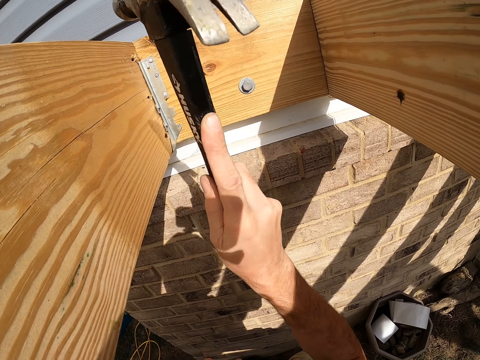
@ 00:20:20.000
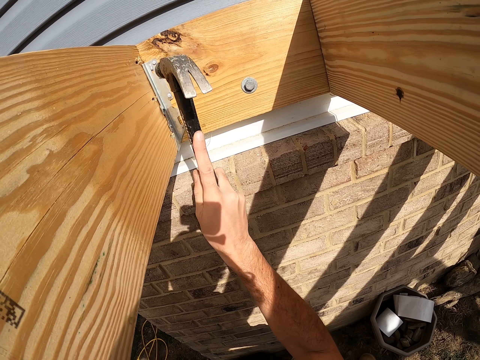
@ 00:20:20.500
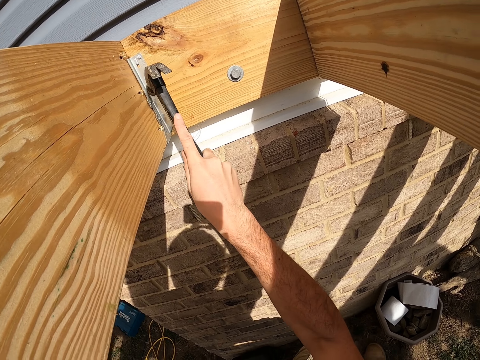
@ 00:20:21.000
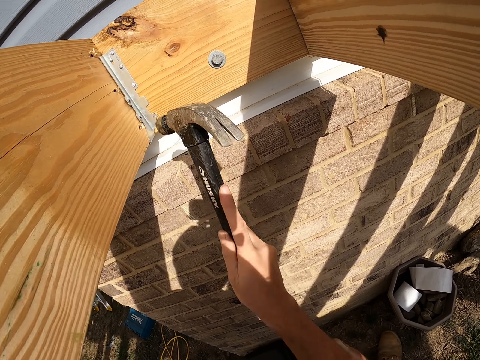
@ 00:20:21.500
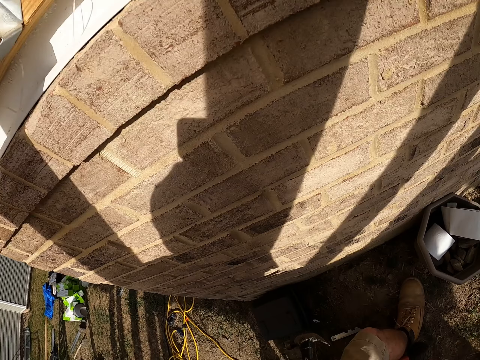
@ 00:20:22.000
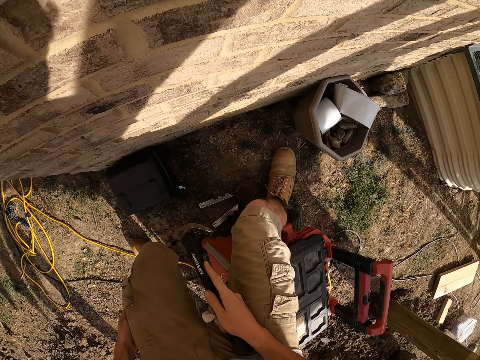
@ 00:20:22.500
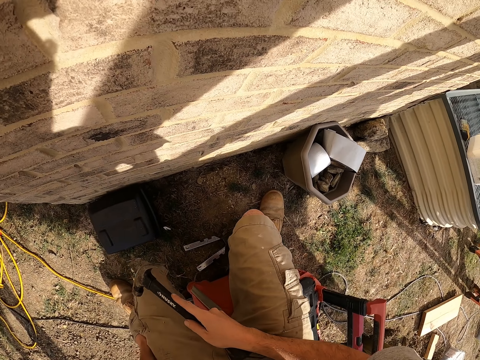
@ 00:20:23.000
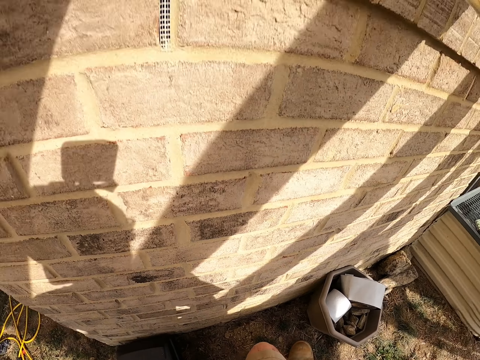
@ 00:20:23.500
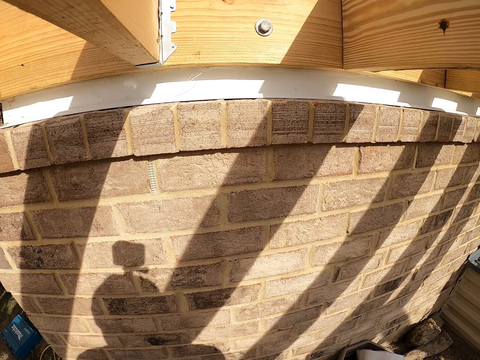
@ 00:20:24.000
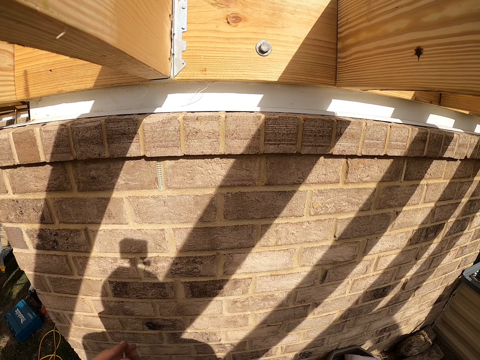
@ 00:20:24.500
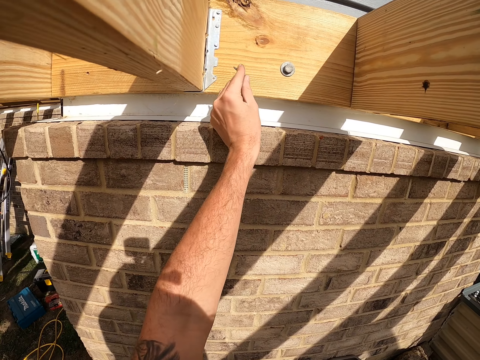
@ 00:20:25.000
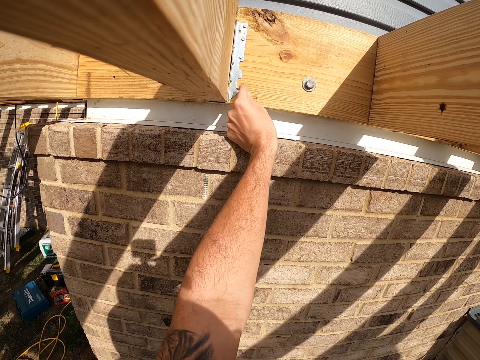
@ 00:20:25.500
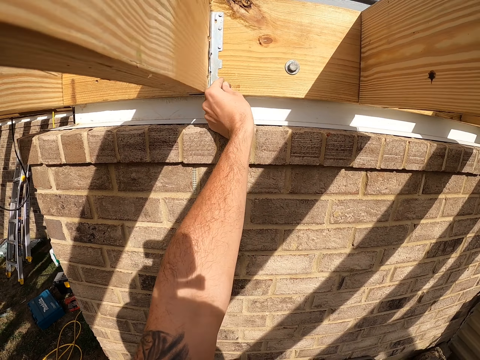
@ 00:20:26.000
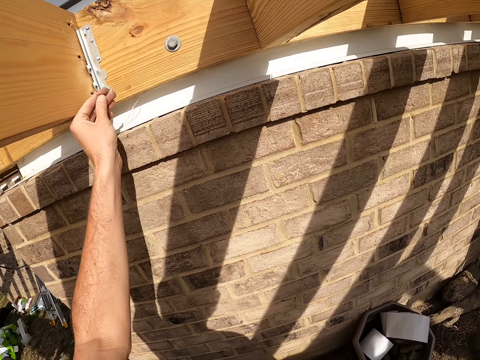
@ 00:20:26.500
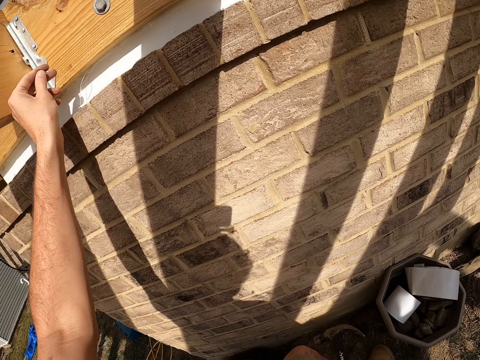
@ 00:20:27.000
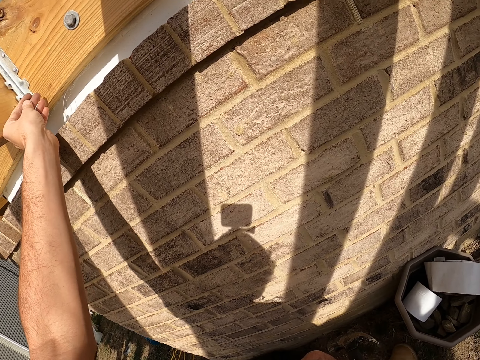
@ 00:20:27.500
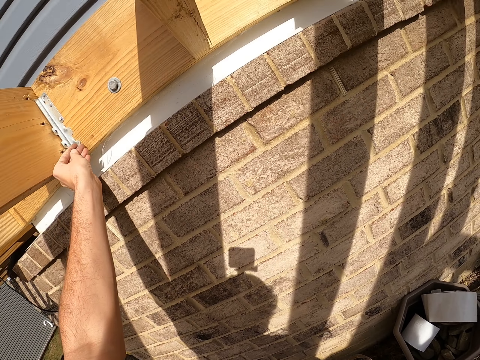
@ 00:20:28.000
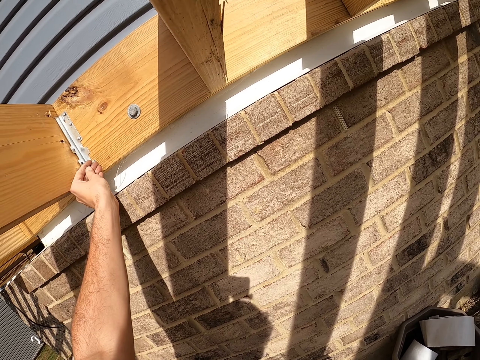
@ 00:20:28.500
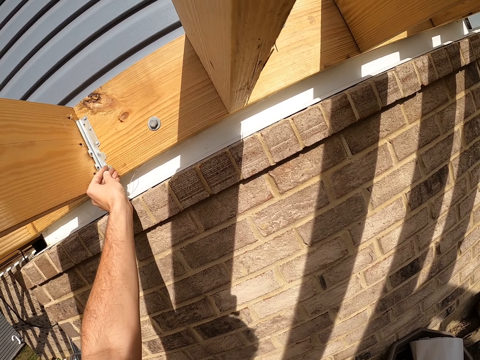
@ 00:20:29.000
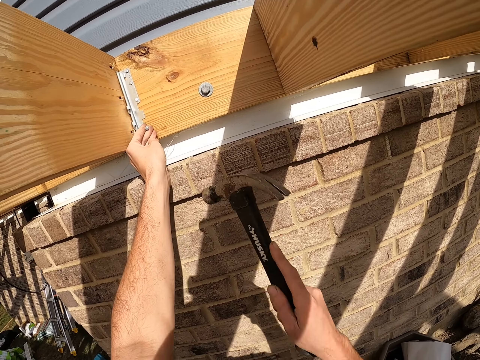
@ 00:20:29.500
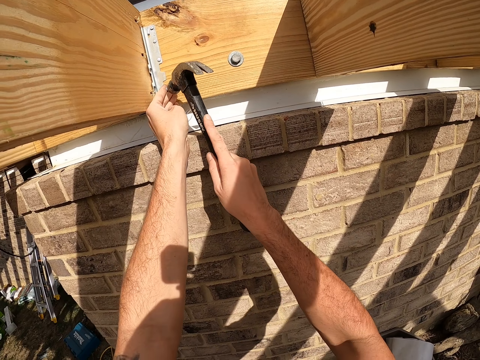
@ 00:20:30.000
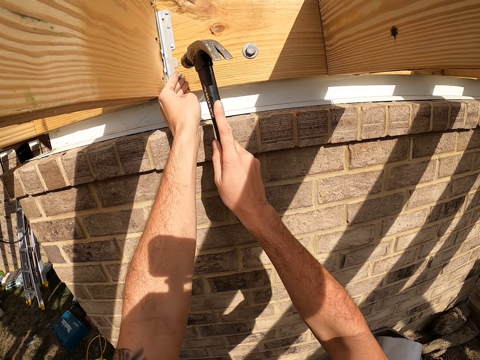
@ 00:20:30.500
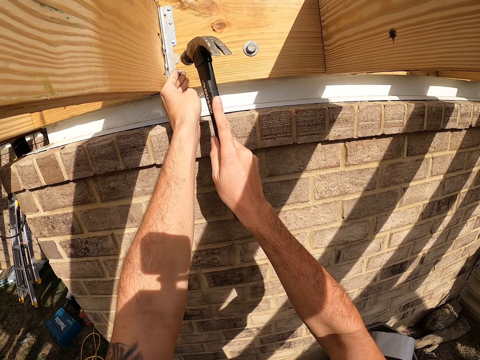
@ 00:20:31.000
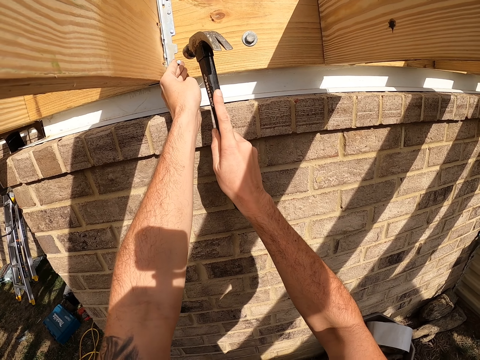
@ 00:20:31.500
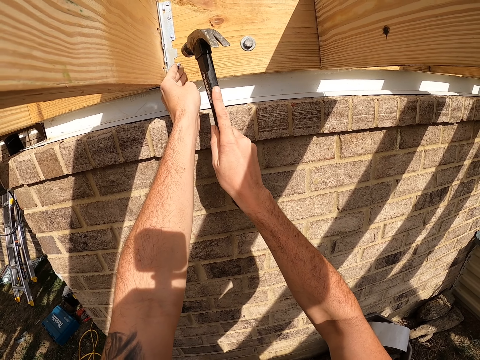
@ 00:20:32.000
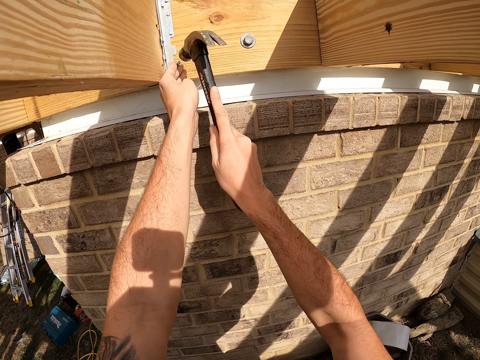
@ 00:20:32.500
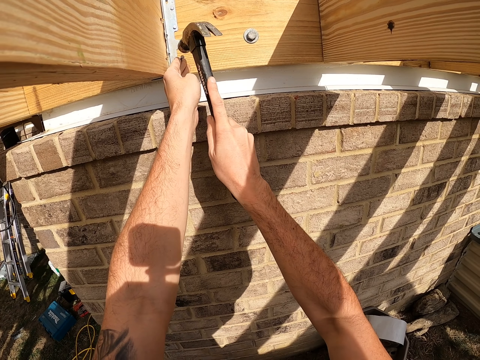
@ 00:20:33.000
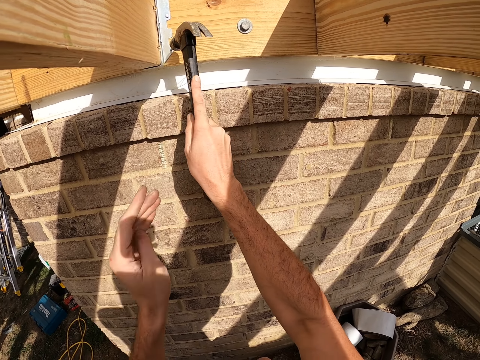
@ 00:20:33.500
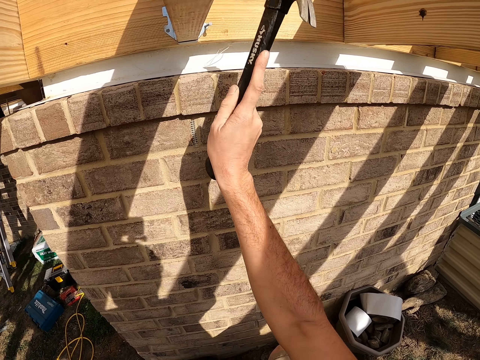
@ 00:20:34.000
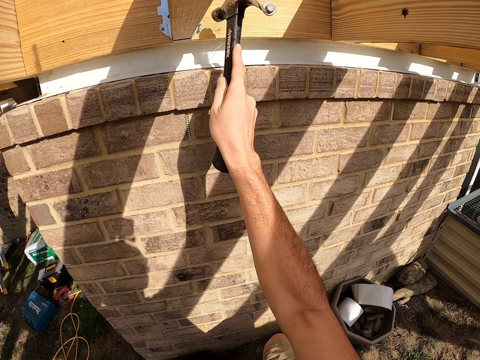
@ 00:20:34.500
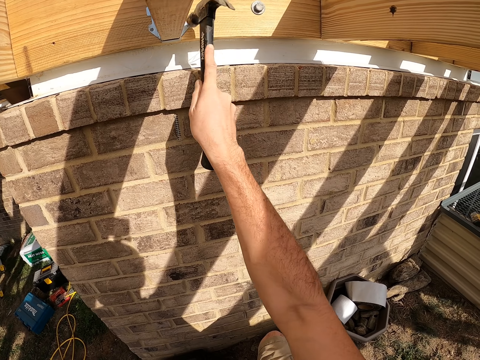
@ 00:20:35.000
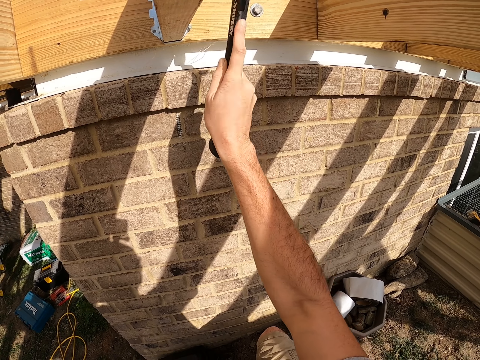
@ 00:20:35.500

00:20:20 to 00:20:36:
The camera wearer moves the hammer and looks around. They lift the hammer. They put a nail on the hinge on the wood. They look around. They lift the hammer. They hit the nail on the hinge with the hammer. They pull back the left hand. They hit the nail with the hammer.

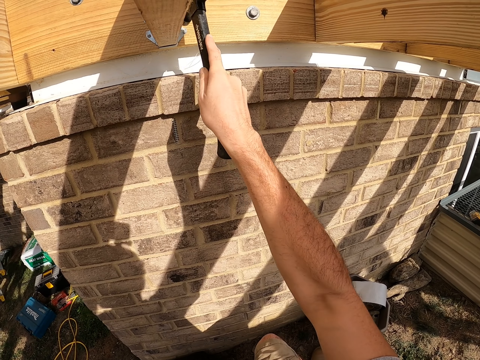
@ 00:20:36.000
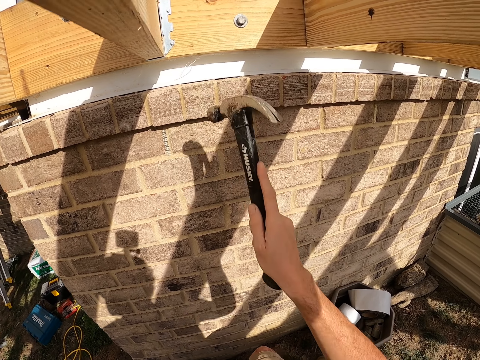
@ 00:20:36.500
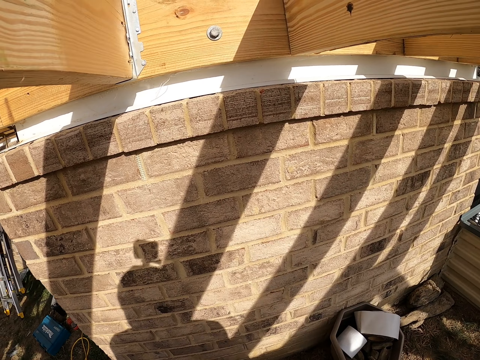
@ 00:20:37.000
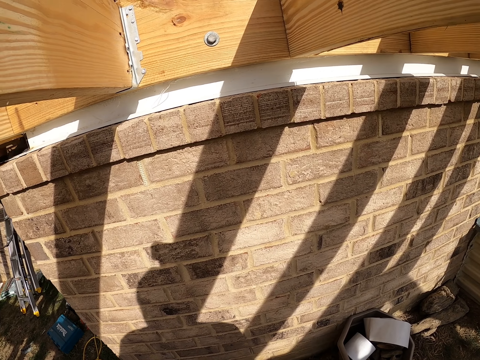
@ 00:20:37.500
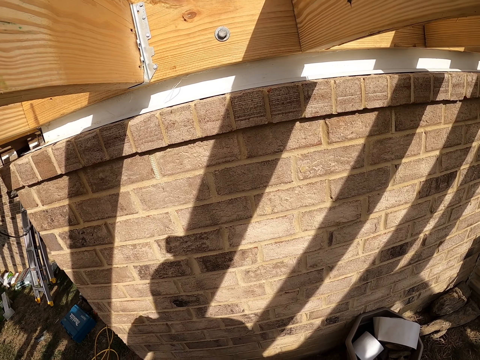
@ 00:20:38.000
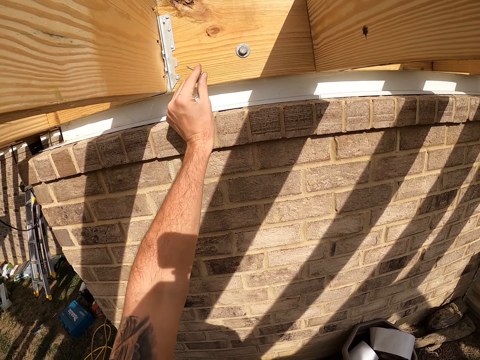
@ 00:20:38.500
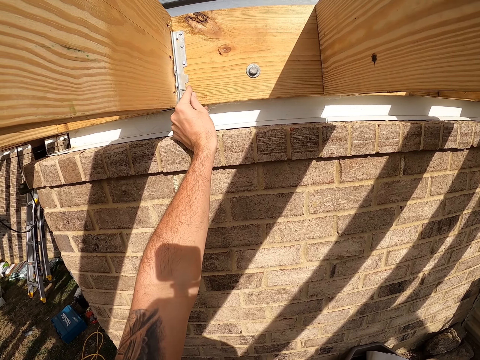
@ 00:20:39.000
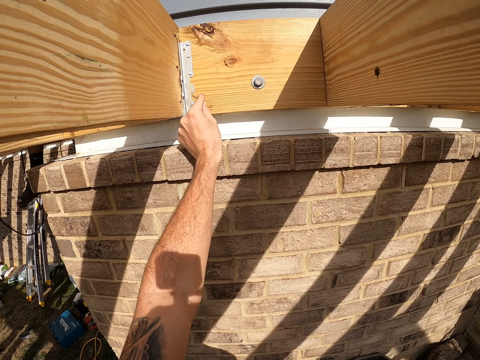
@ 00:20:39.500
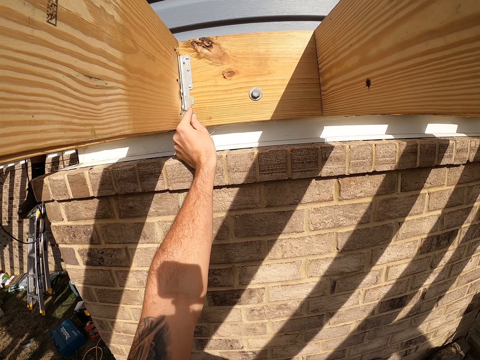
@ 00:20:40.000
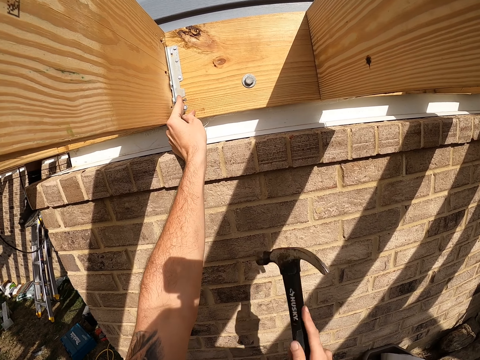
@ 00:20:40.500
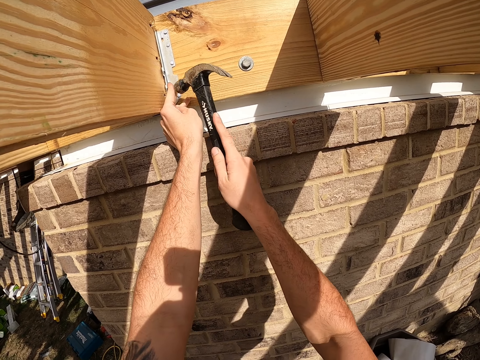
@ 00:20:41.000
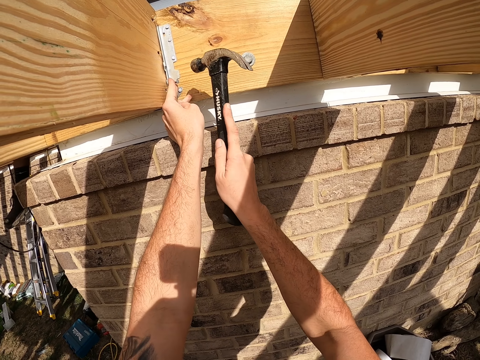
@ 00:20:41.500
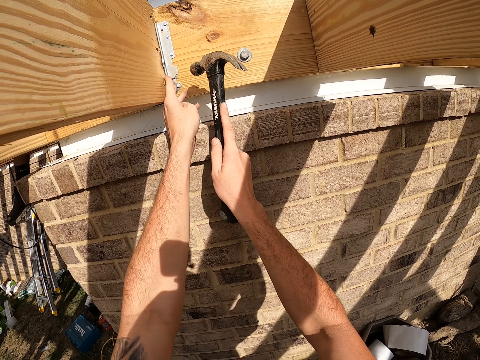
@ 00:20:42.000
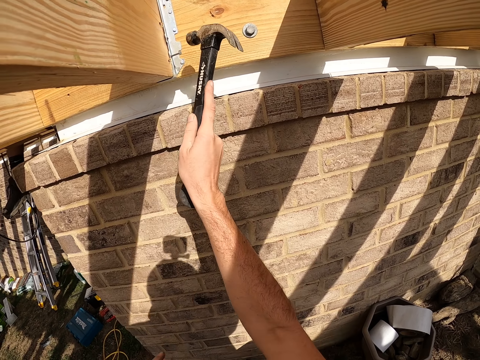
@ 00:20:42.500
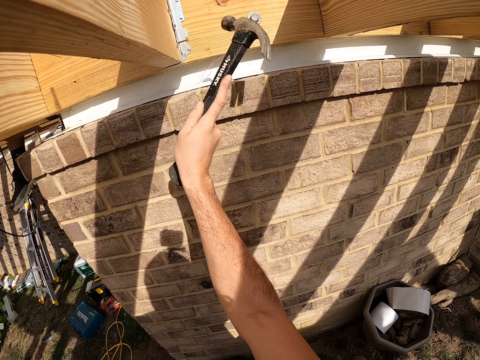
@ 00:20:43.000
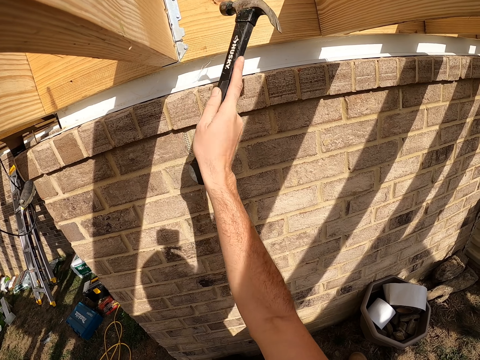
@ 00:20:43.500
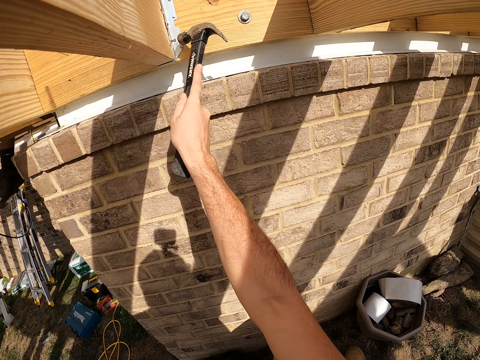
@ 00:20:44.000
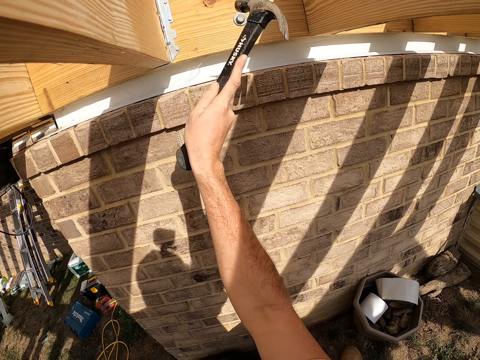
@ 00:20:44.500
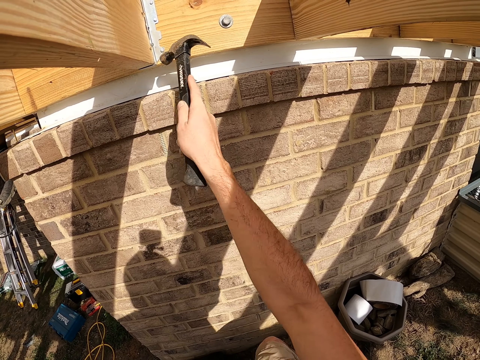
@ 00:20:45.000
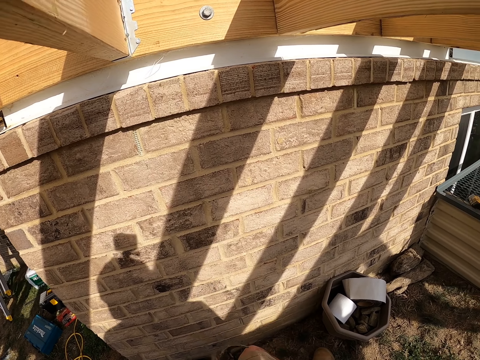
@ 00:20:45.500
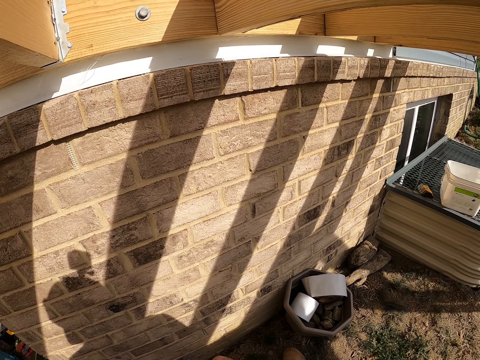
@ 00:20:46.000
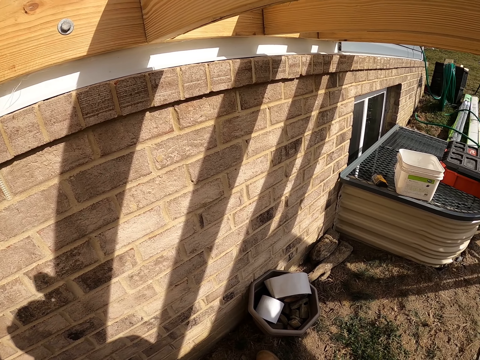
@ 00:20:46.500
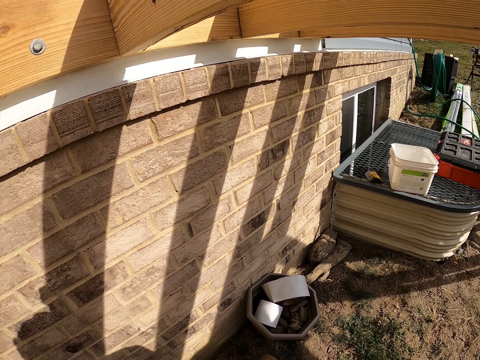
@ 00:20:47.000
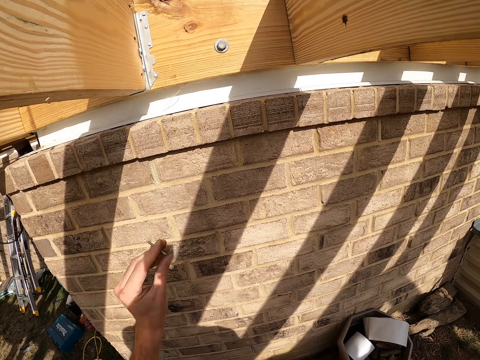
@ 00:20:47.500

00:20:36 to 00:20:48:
The camera wearer moves the hammer and looks around. They lift the nail. They put the nail on the hinge on the wood. They lift the hammer. They hit the nail on the hinge with the hammer. They pull back the left hand. They hit the nail with the hammer. They move the hammer and look around.
